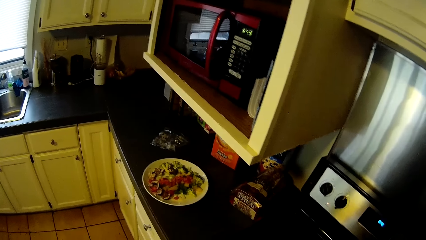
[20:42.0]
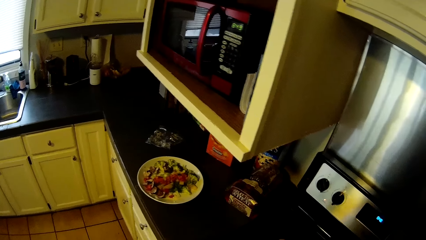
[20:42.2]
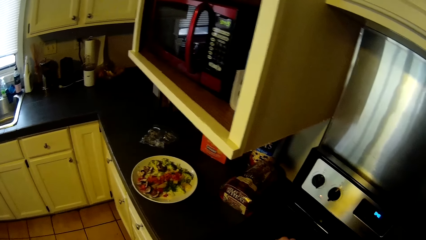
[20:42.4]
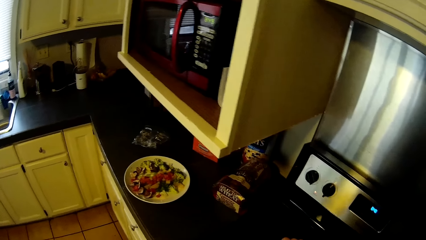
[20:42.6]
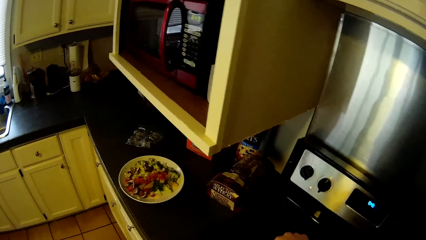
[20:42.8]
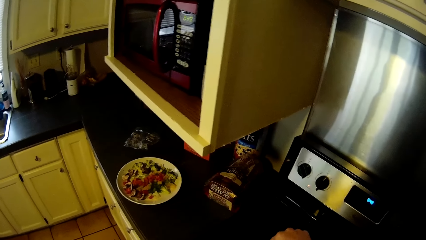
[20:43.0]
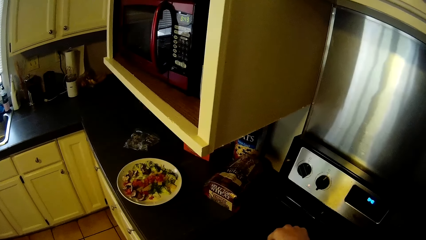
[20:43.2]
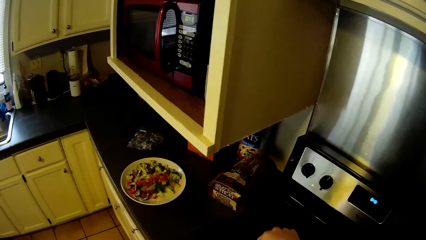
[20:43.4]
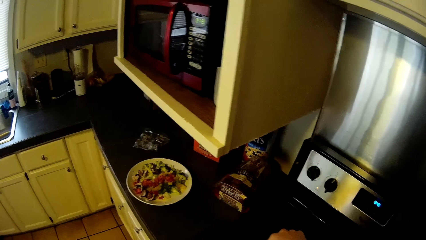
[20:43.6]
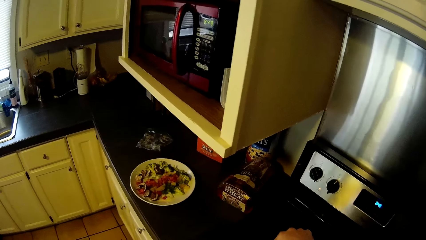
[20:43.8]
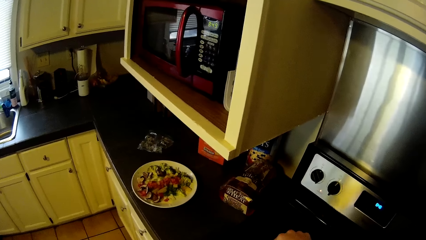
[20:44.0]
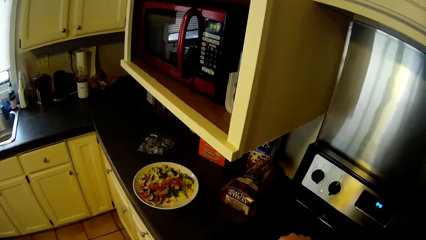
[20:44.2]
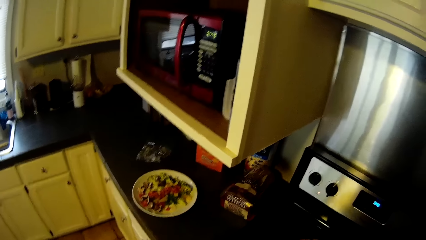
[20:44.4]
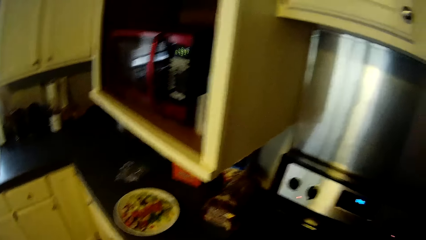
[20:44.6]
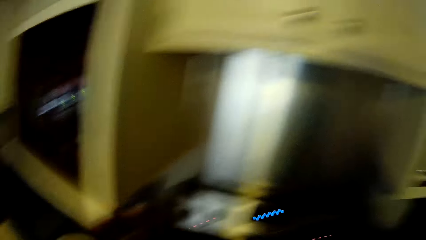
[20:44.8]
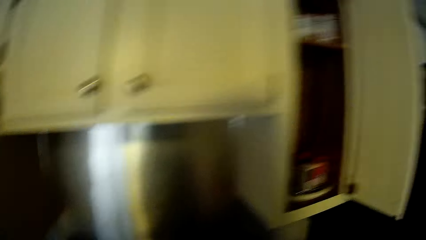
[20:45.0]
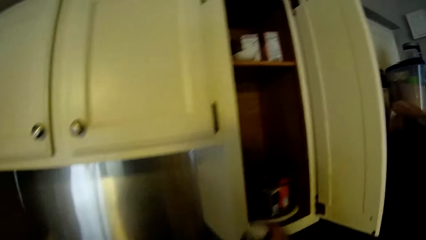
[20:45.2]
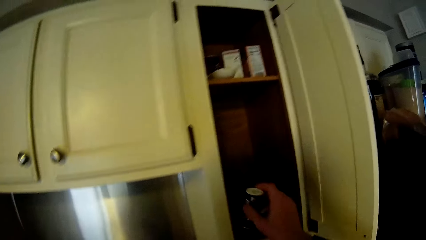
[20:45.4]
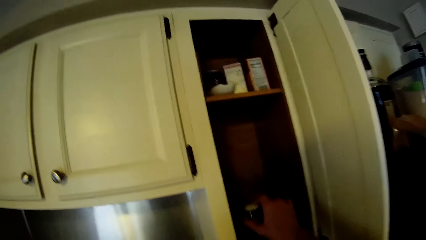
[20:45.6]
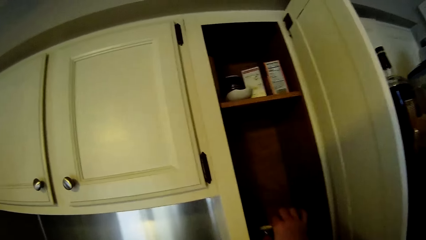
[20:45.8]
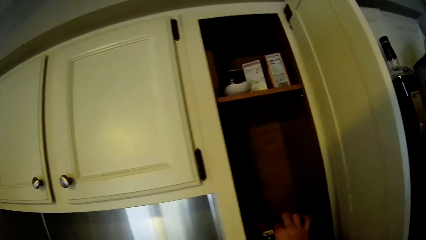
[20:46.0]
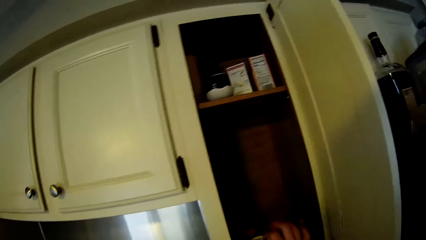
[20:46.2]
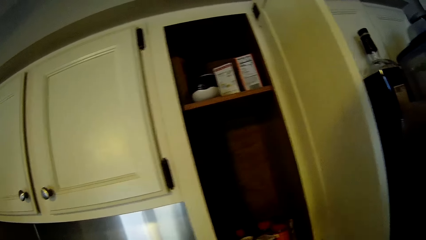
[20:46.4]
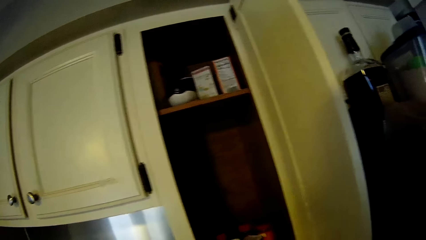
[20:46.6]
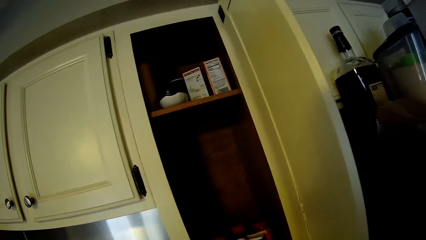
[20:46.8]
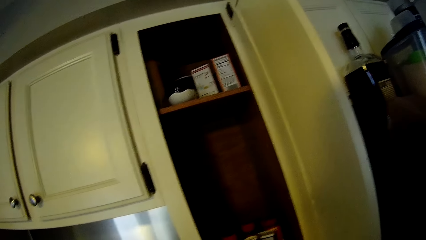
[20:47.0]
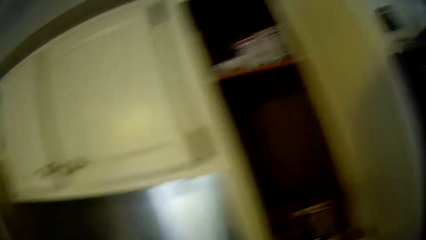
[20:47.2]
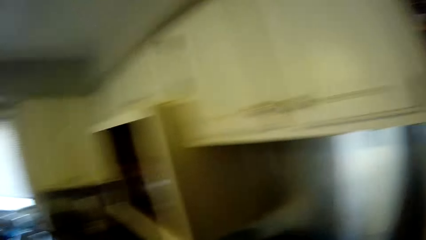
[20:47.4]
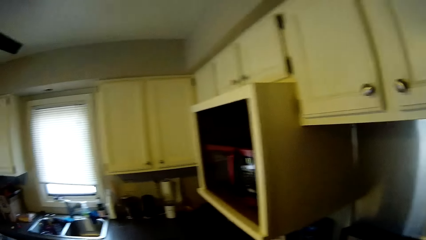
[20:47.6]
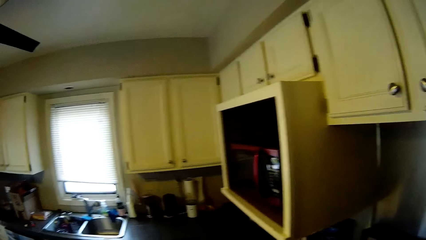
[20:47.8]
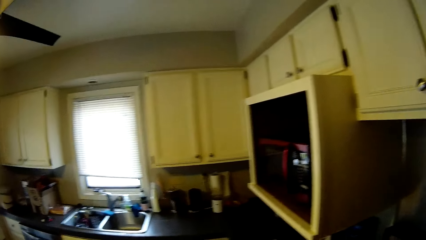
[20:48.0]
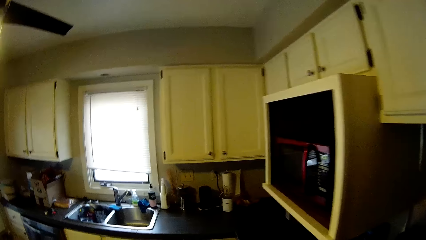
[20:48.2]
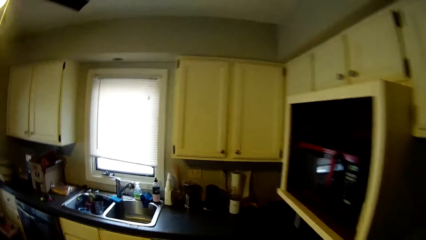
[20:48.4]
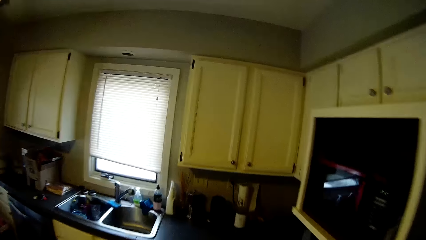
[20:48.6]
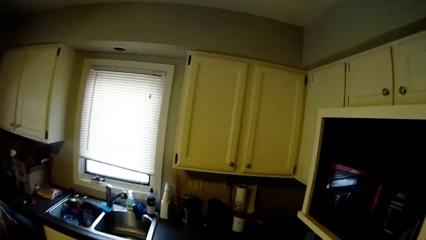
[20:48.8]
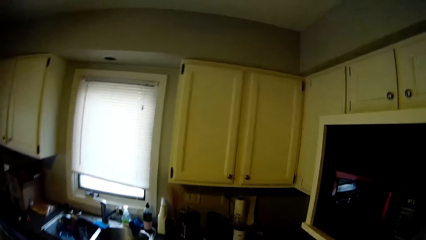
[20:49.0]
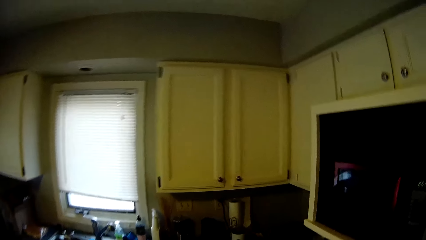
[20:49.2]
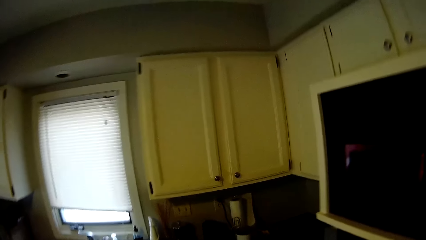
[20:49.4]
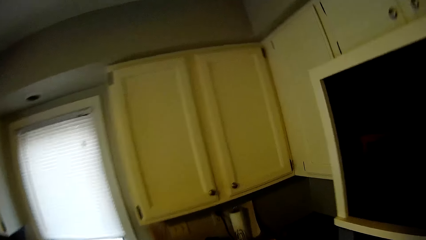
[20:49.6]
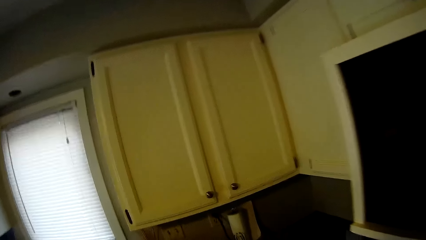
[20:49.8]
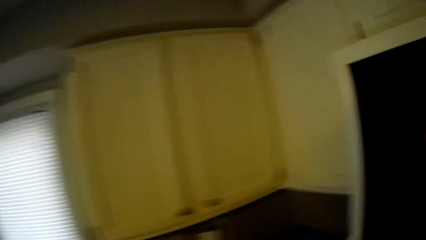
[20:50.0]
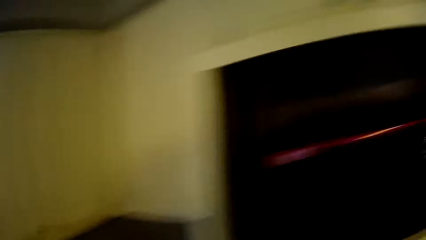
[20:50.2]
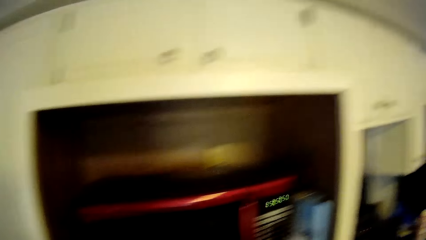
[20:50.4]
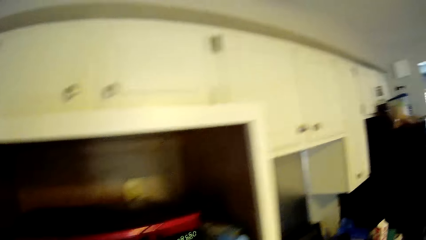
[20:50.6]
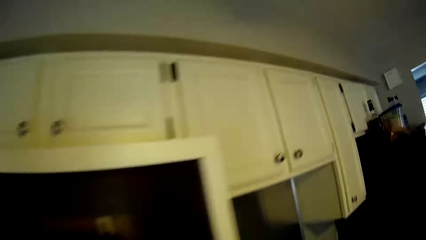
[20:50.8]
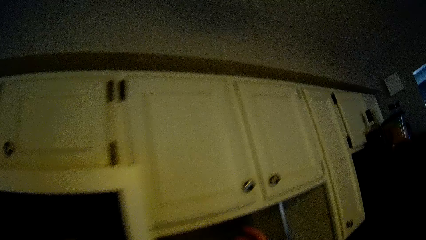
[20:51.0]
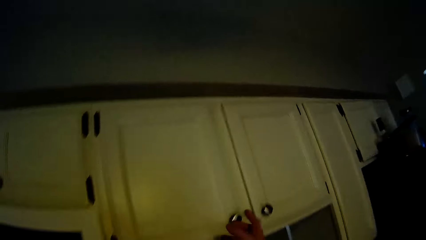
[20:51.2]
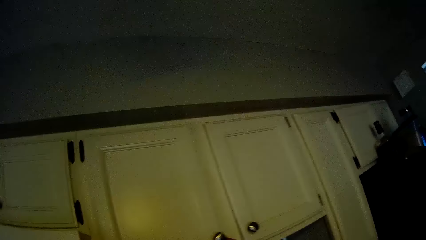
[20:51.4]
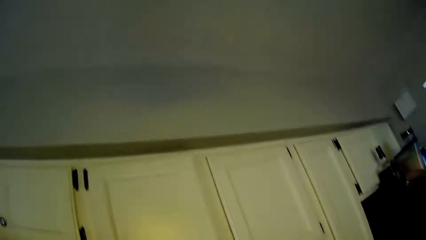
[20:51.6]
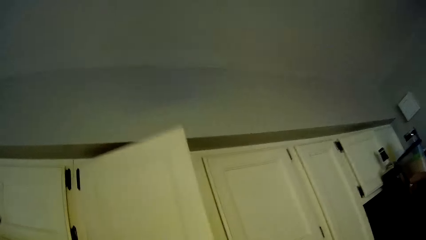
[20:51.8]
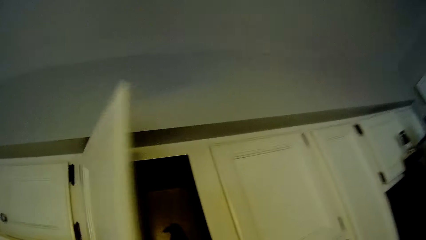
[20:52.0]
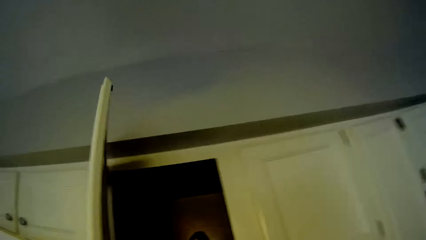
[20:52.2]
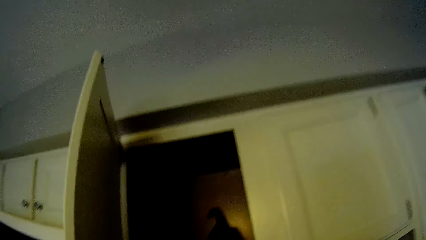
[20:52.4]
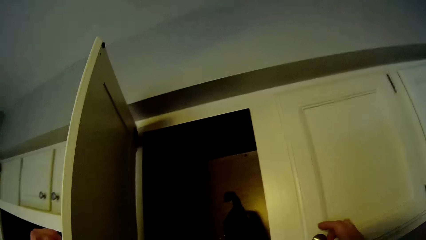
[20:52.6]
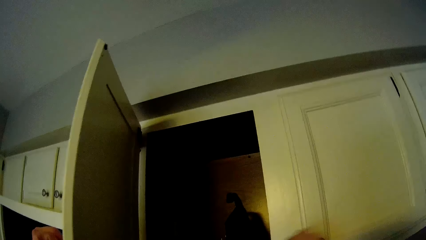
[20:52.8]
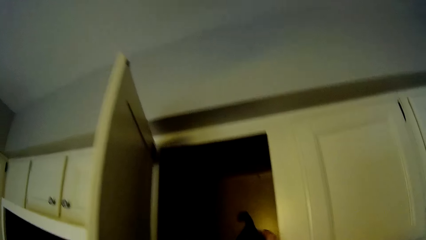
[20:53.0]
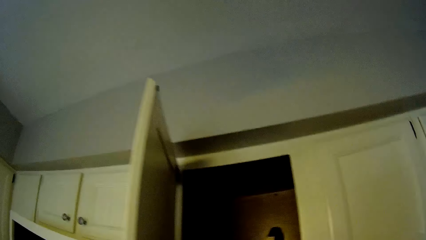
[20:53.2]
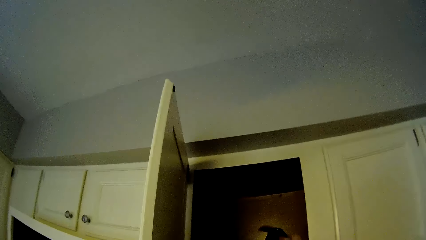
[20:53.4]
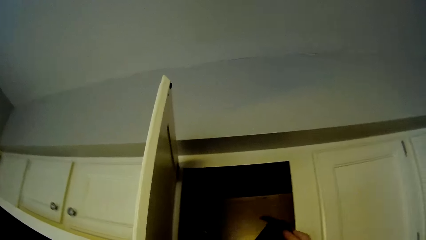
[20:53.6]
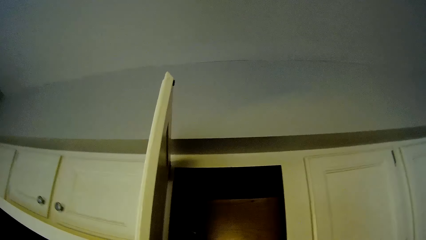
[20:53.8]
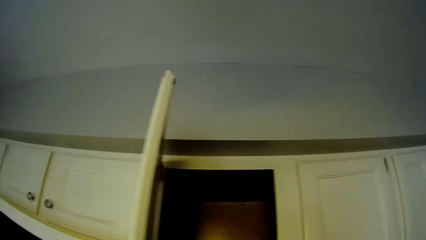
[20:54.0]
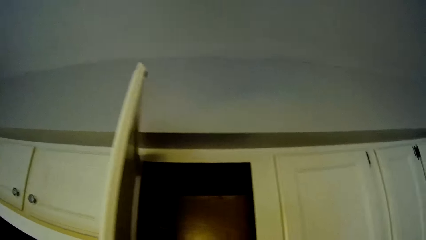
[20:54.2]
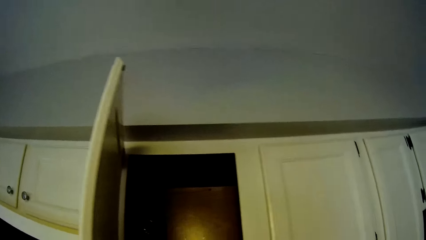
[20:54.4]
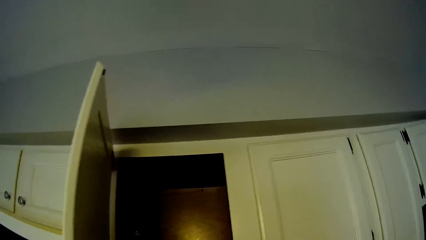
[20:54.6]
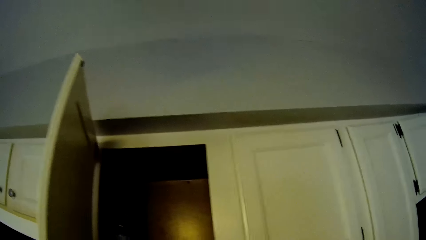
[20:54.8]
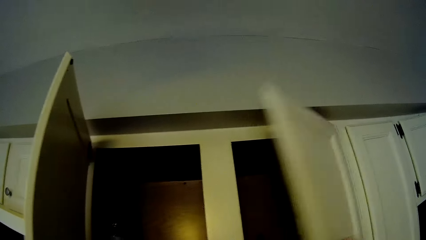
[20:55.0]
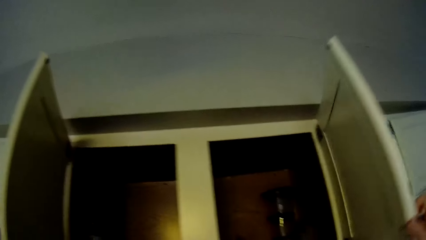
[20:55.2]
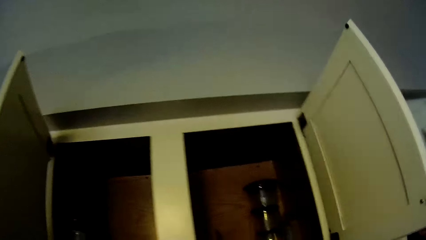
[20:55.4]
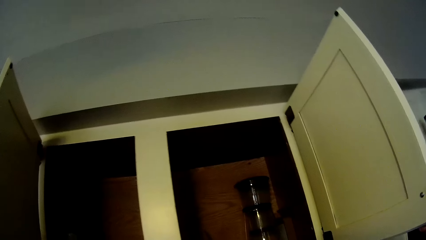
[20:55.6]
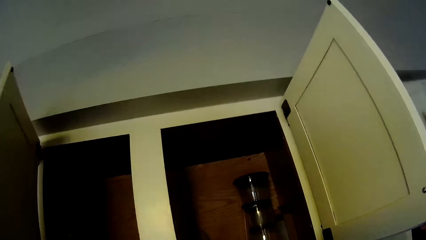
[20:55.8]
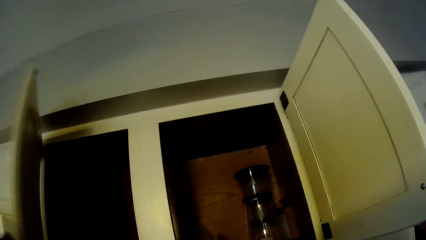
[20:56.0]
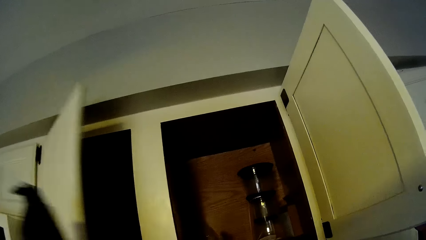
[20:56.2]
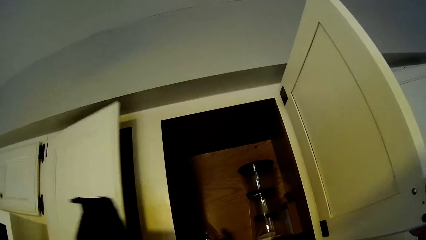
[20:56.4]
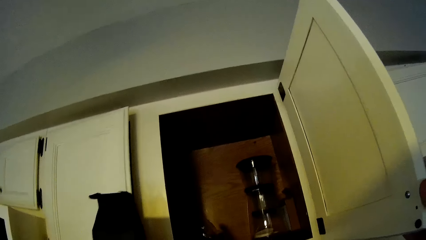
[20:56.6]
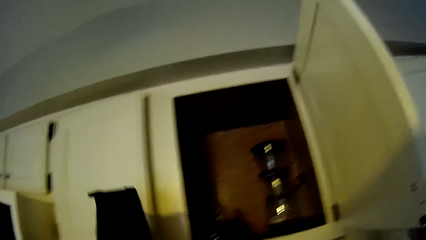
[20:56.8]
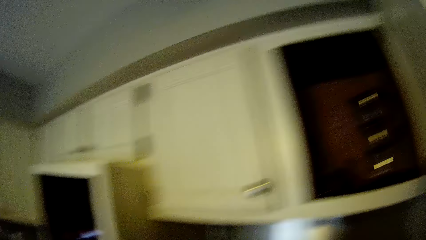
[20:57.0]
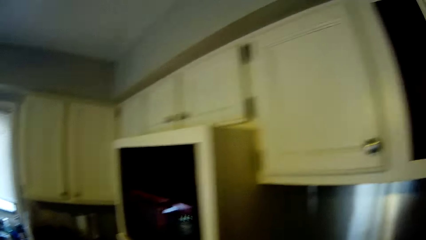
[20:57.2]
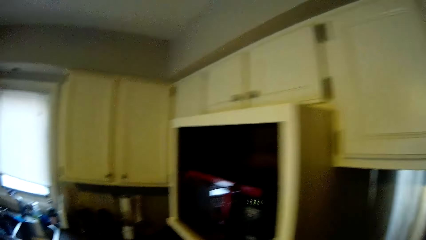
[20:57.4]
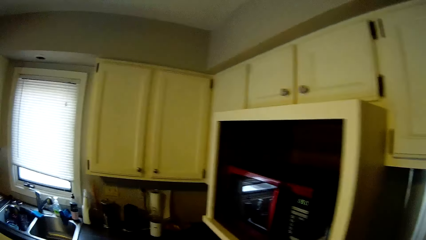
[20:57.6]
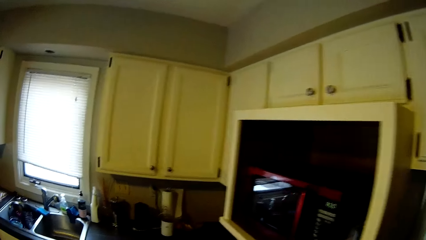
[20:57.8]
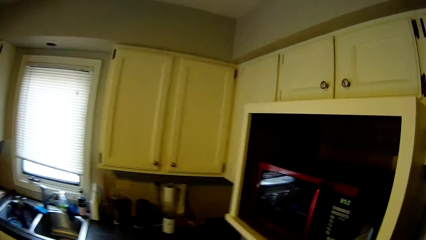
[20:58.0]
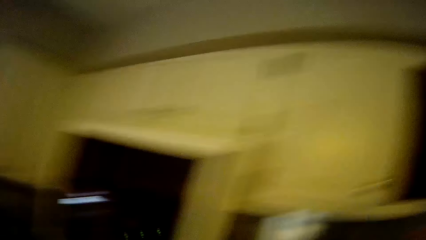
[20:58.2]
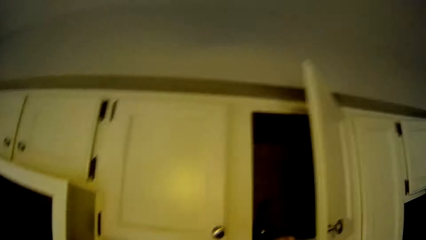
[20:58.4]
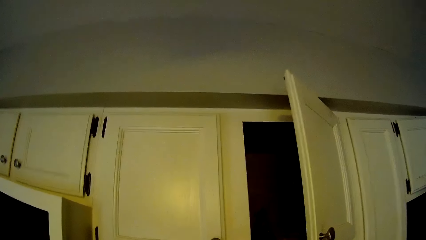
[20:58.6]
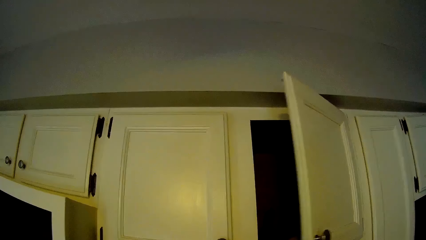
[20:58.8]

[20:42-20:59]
The camera wearer looks around. They put a bottle of something in the cupboard. They walk around. They open a drawer with the left hand. They open a cupboard. They open a right cupboard. They open the drawer with the right hand. They close the cabinet door. They close the drawer. They move around.
